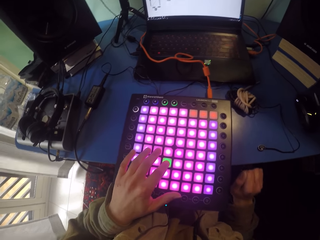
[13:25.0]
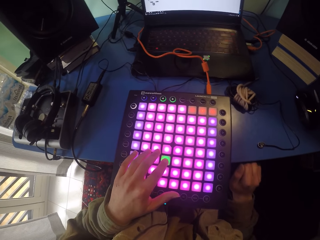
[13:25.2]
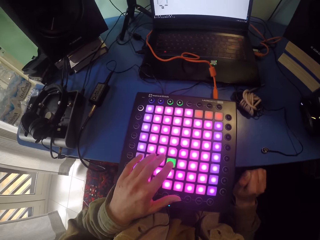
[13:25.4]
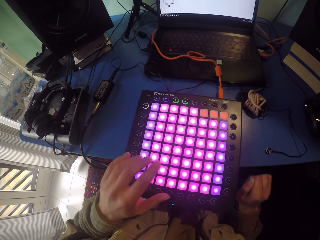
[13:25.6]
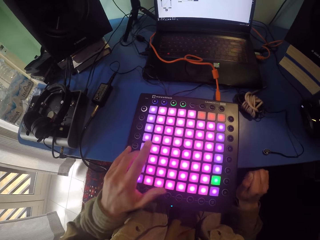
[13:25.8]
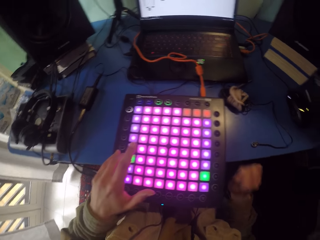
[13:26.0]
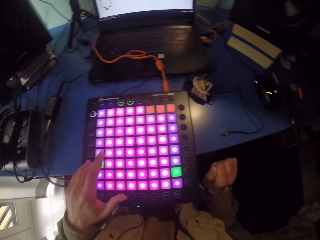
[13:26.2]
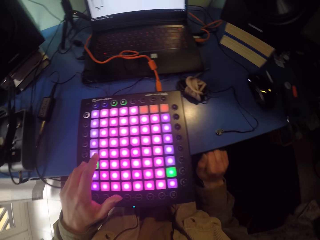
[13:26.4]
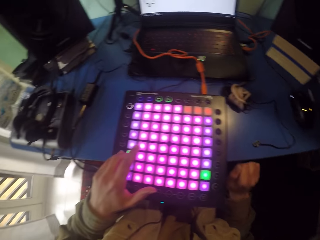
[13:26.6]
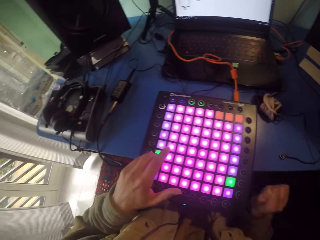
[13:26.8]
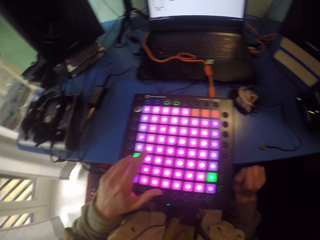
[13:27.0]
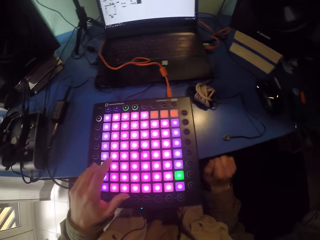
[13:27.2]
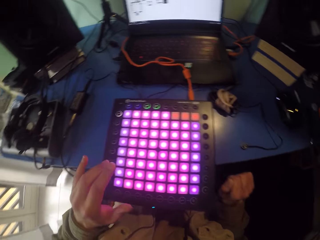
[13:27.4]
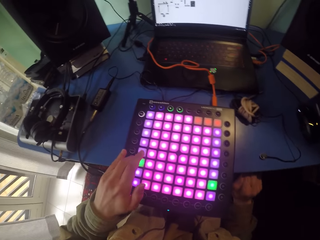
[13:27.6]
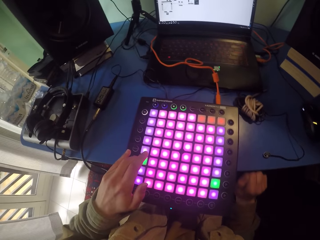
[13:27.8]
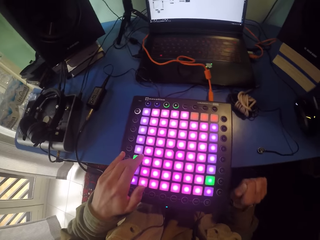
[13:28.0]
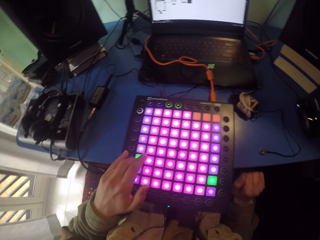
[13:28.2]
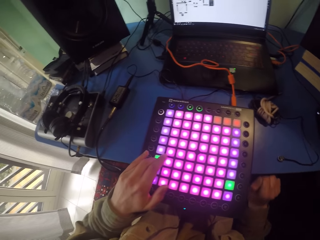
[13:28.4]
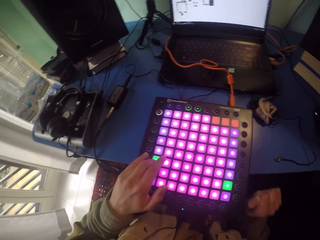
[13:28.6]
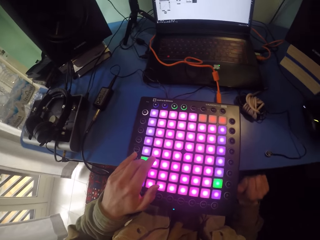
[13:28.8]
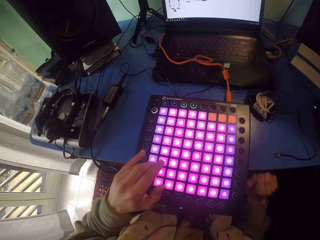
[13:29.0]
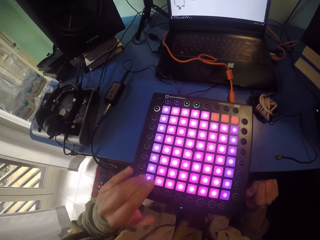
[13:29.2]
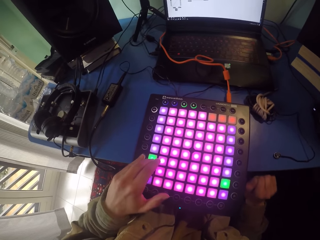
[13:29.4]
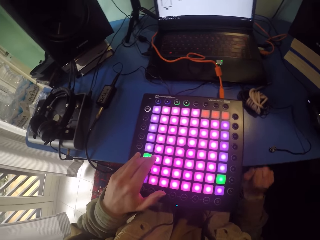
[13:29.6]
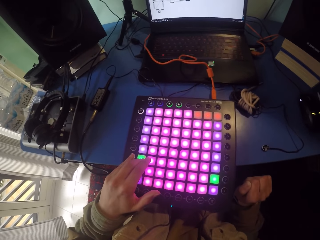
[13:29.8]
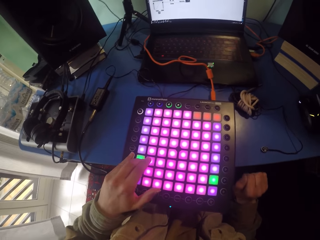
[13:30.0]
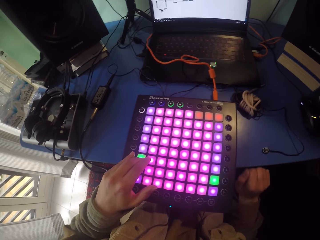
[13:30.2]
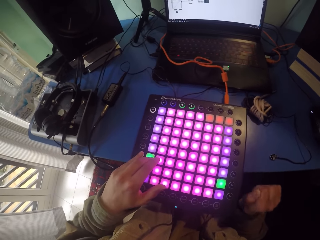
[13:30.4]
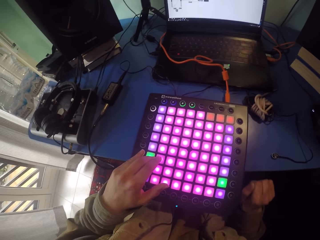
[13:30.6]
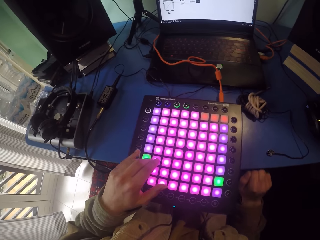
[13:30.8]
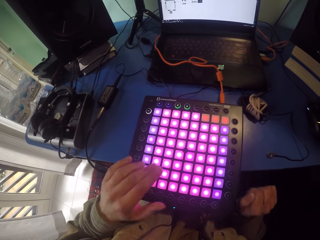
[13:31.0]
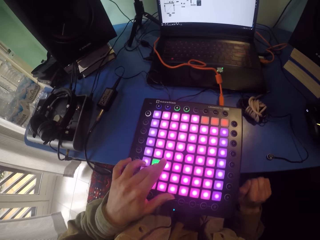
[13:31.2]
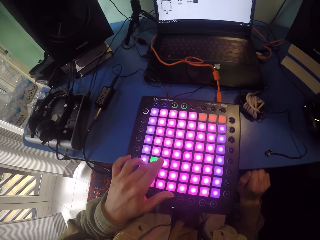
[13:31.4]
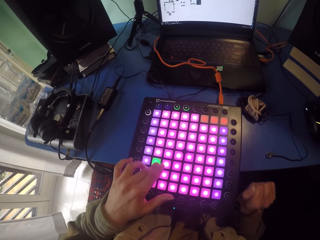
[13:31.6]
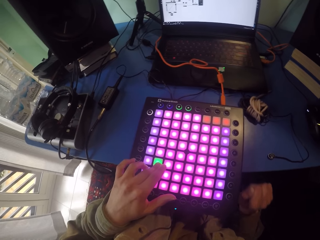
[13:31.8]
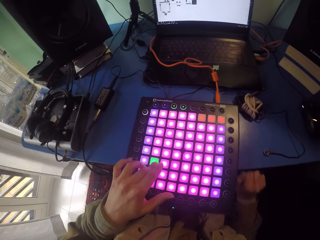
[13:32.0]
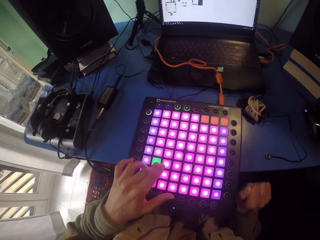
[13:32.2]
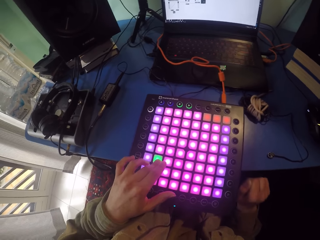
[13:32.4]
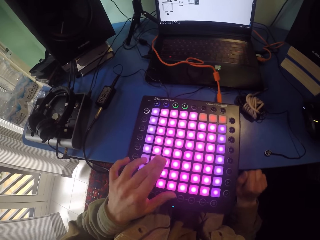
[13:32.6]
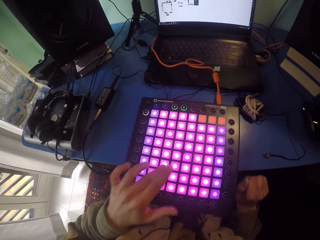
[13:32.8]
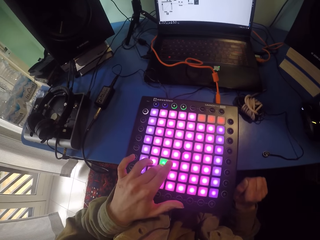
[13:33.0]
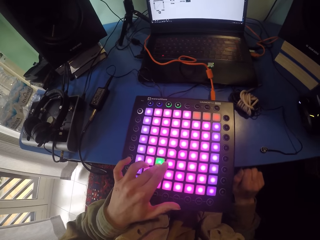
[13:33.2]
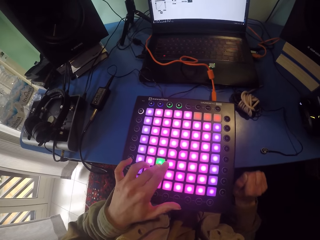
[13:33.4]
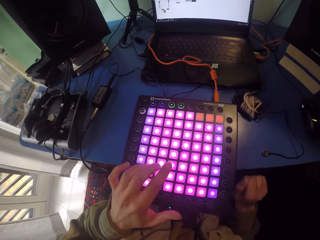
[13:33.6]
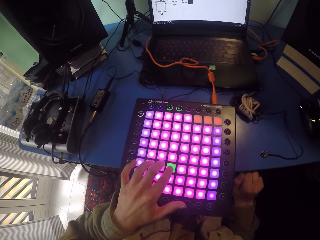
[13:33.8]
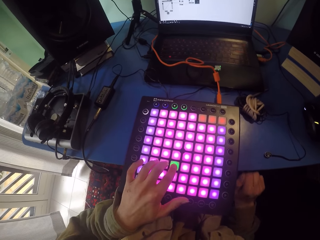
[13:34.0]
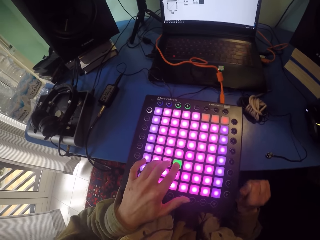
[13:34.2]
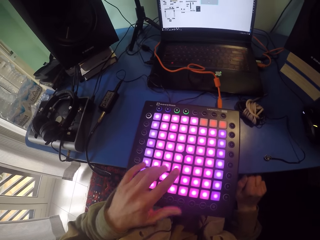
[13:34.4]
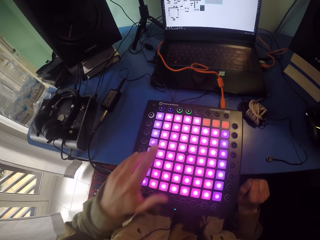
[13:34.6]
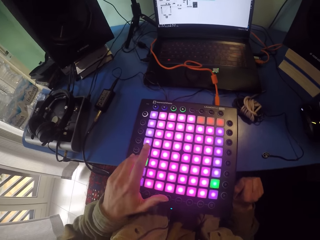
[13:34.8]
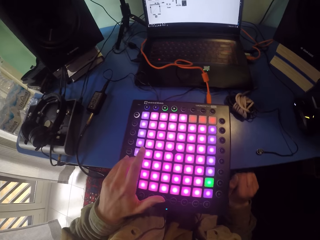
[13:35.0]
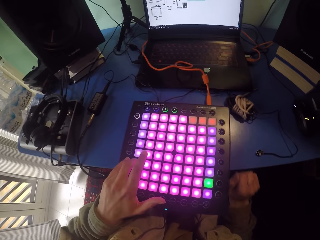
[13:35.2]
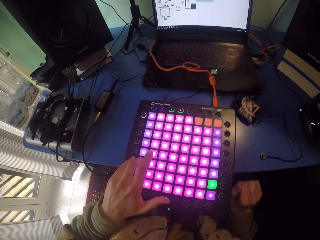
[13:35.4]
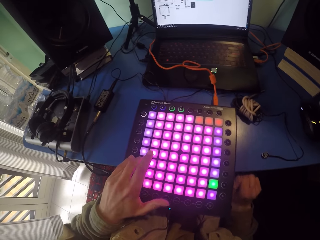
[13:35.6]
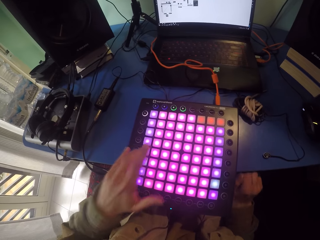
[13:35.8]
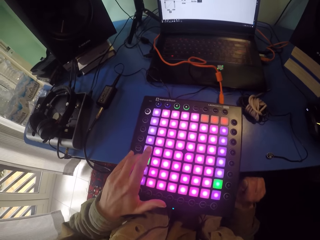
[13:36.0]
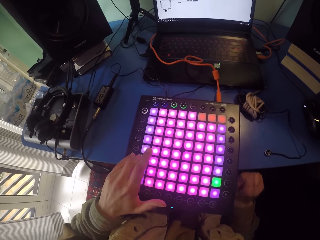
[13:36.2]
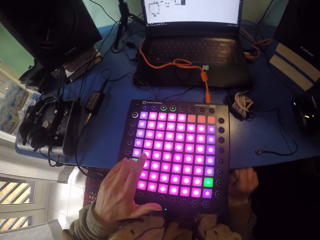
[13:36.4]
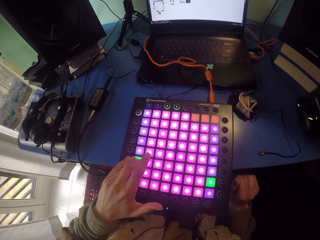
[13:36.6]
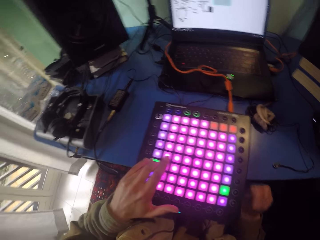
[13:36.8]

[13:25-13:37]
The camera wearer taps the table.

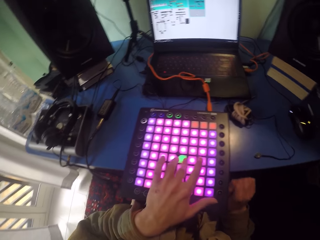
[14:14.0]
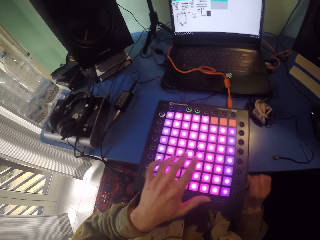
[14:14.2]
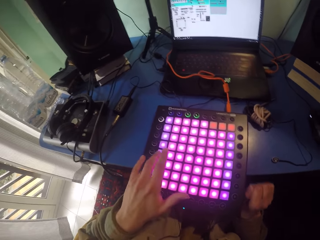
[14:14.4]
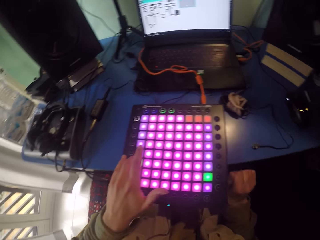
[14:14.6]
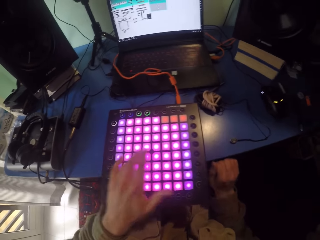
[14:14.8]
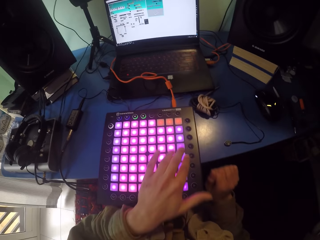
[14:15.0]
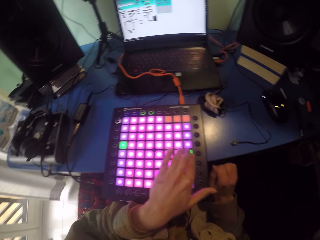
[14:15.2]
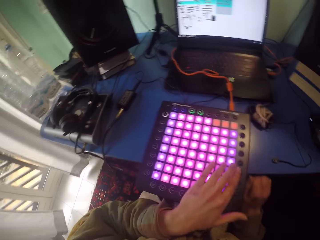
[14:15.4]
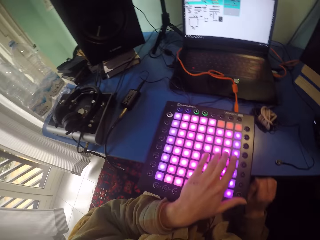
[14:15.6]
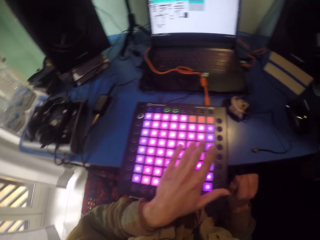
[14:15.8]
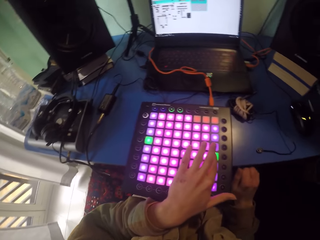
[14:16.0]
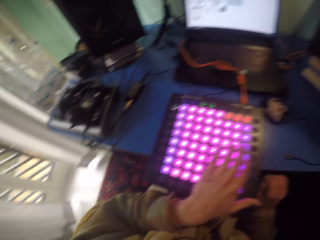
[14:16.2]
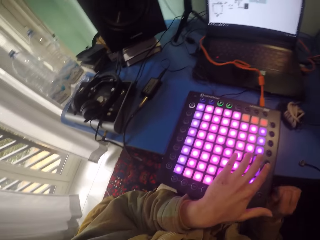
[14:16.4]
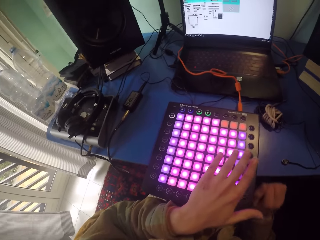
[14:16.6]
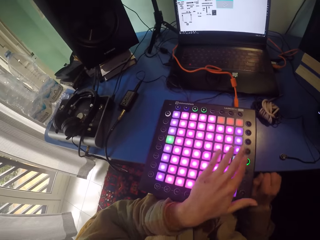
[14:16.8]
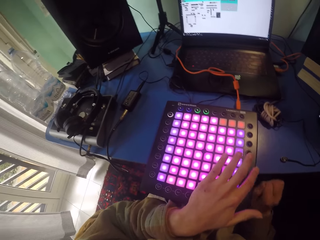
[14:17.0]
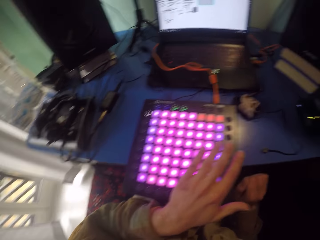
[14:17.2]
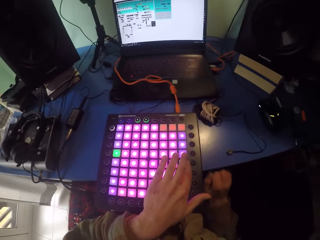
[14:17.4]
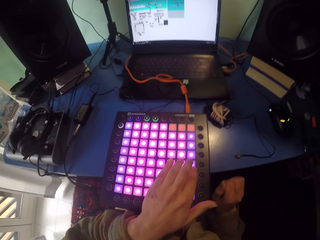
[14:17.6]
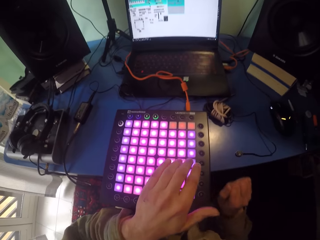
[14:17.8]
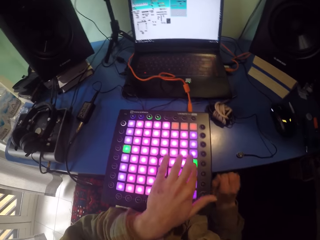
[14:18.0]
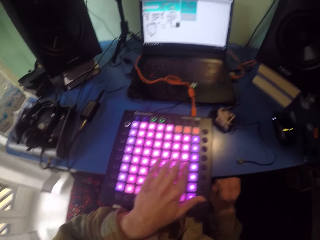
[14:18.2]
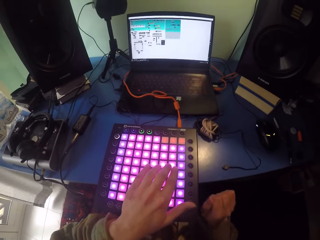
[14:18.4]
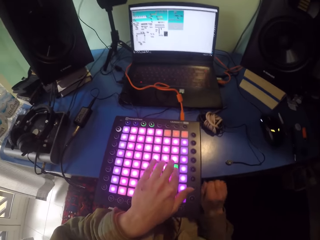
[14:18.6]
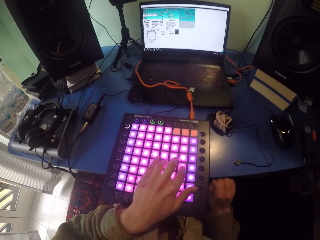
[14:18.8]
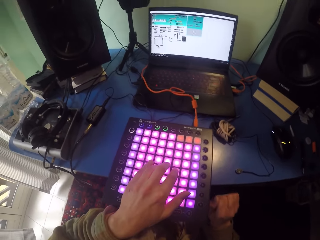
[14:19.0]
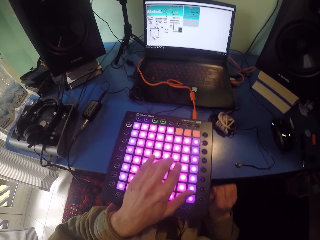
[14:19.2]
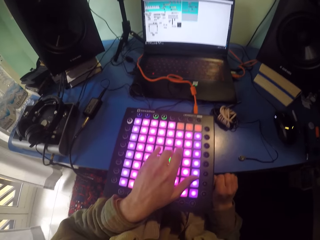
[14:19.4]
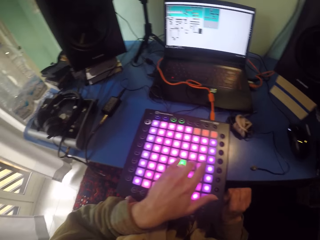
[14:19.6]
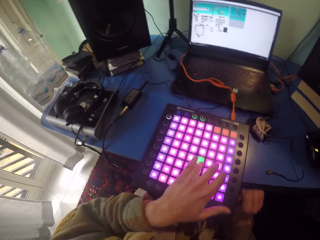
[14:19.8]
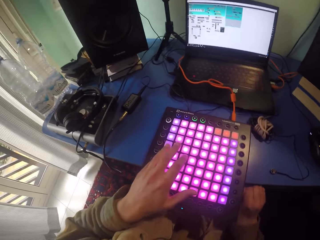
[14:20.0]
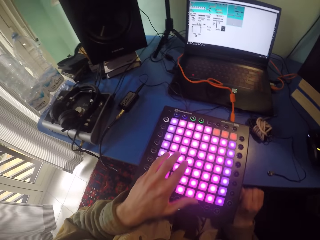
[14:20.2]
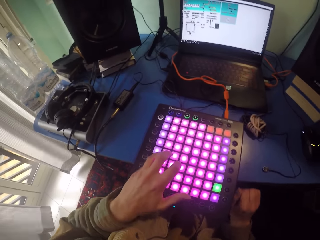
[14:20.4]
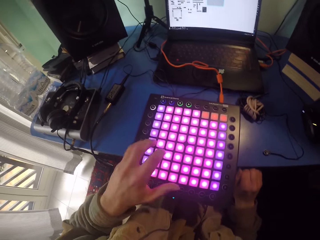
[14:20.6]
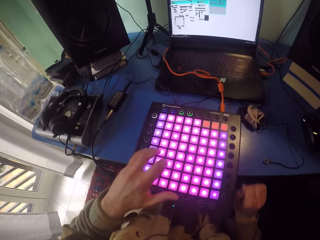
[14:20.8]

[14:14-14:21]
The camera wearer presses the piano while tapping the table.

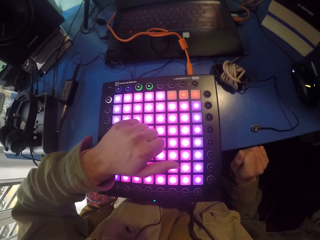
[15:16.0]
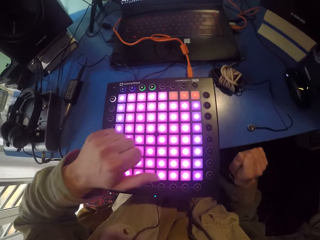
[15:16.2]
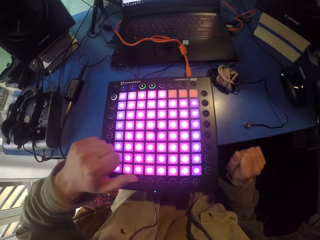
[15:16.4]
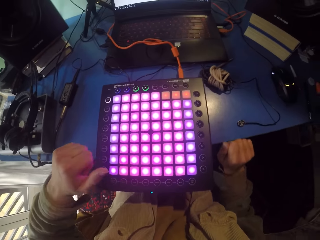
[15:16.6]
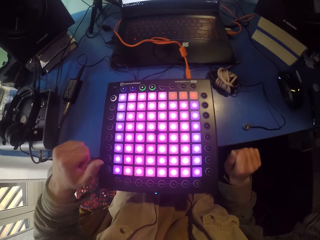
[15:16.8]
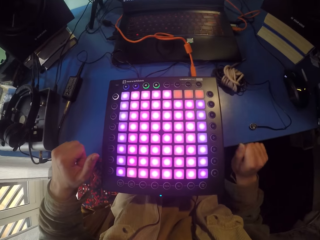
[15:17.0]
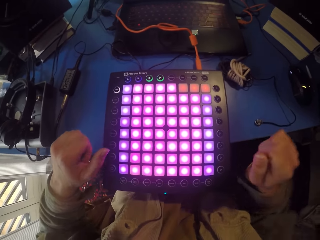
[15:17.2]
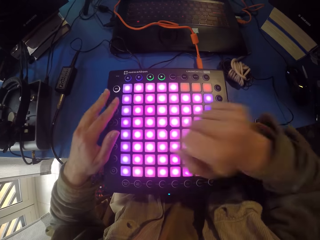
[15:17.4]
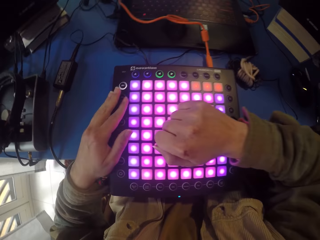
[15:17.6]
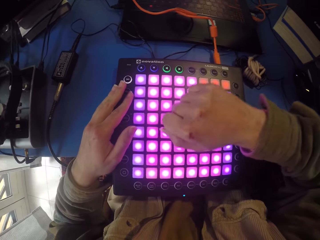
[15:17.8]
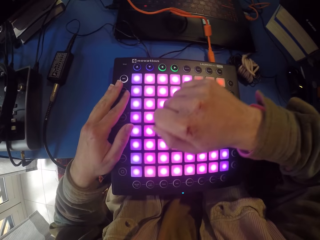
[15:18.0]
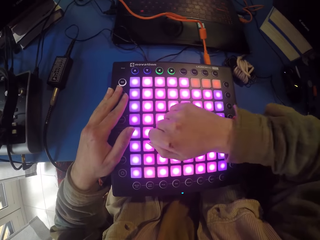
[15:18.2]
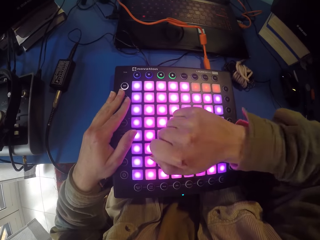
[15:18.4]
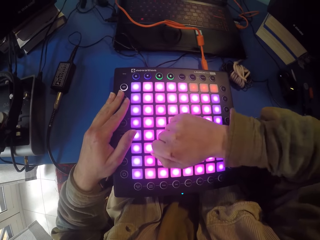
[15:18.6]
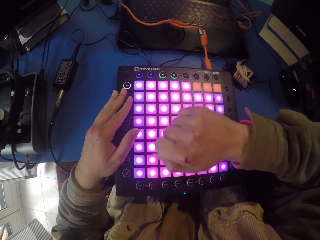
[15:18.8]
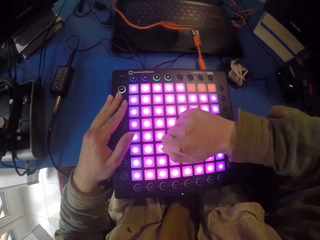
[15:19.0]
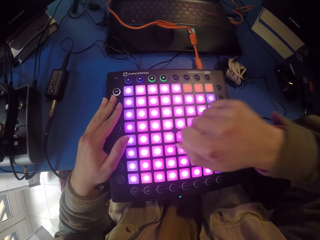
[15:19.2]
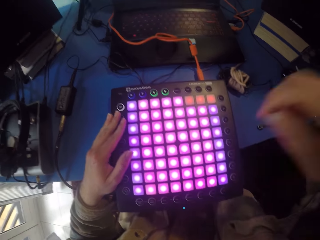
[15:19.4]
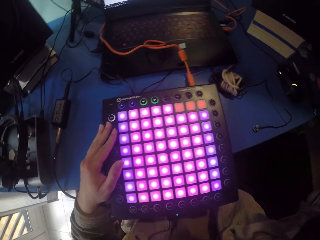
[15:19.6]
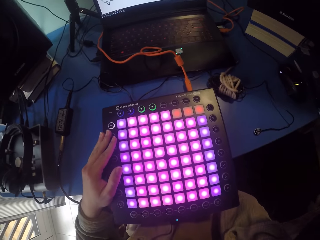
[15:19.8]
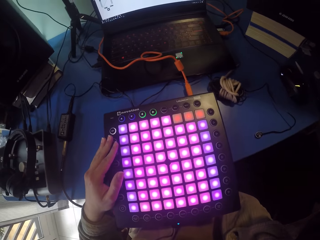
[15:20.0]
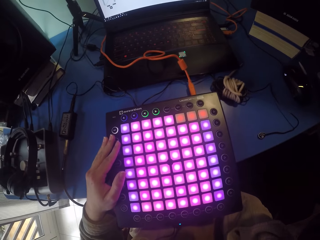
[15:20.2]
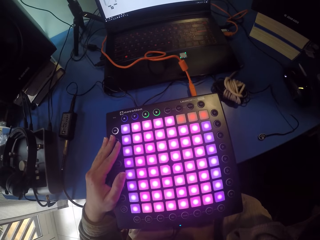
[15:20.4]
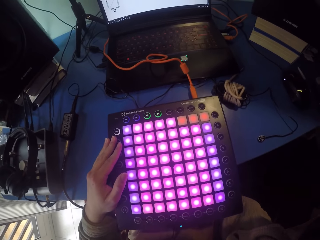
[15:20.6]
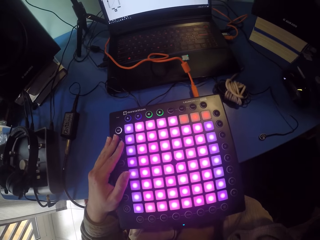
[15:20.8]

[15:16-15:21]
The camera wearer taps the machine with the hand. They raise the right hand towards something. They leave the machine.
